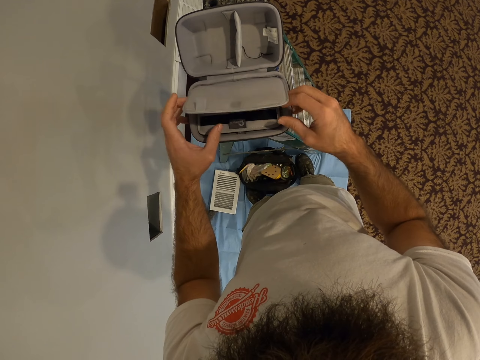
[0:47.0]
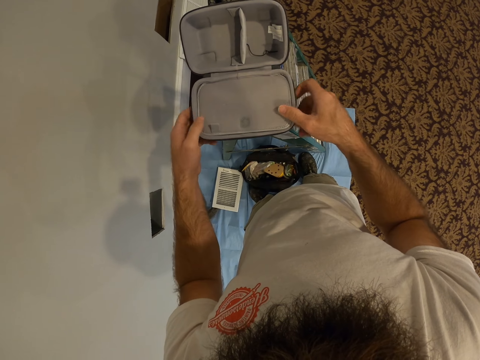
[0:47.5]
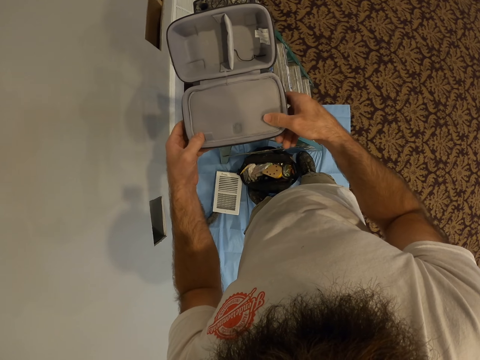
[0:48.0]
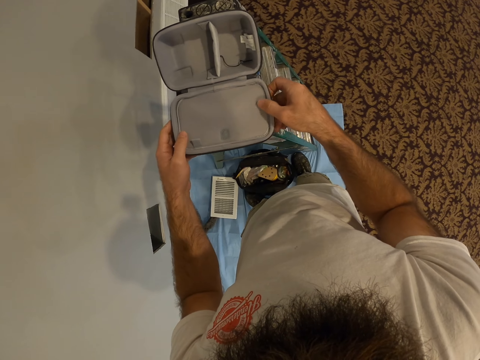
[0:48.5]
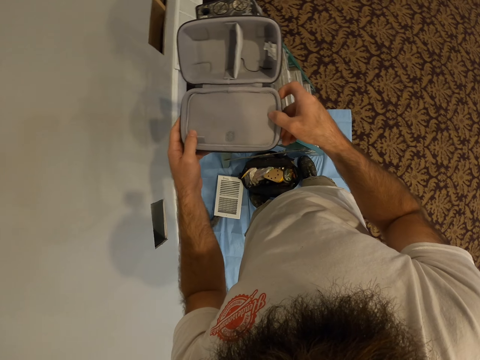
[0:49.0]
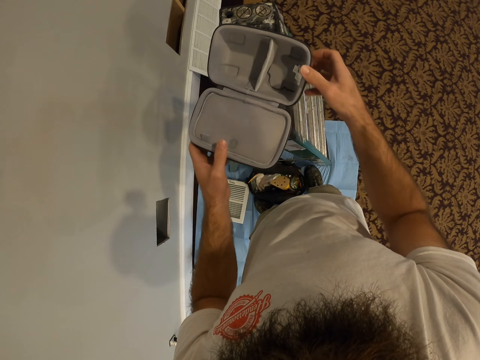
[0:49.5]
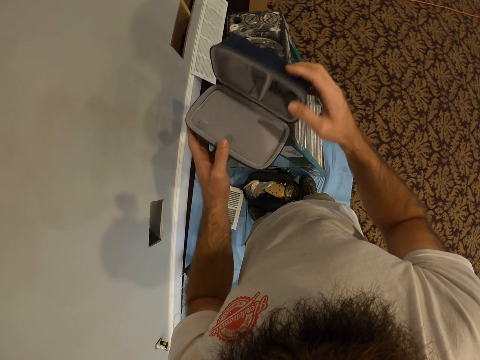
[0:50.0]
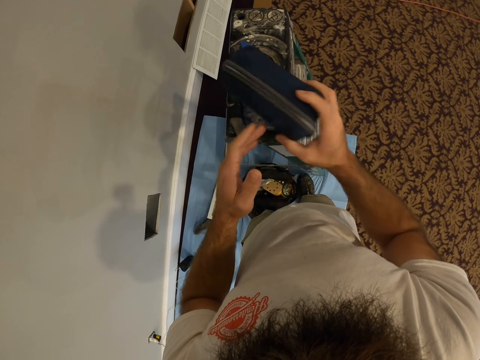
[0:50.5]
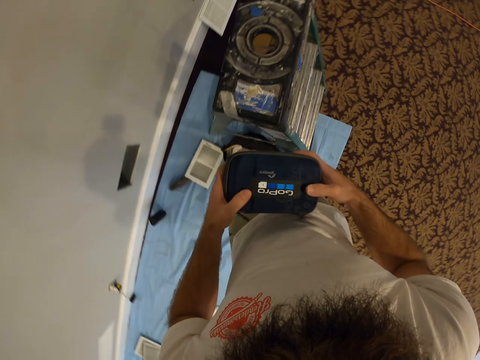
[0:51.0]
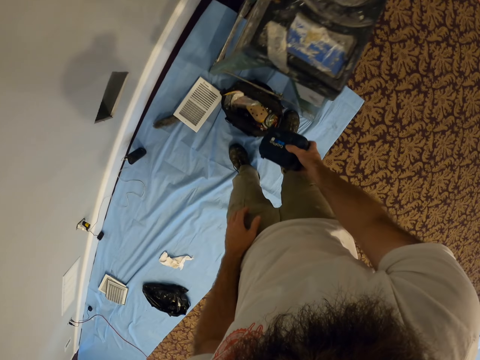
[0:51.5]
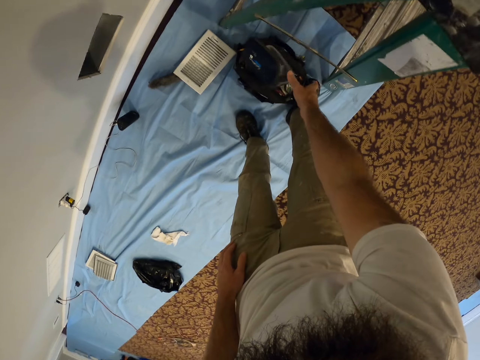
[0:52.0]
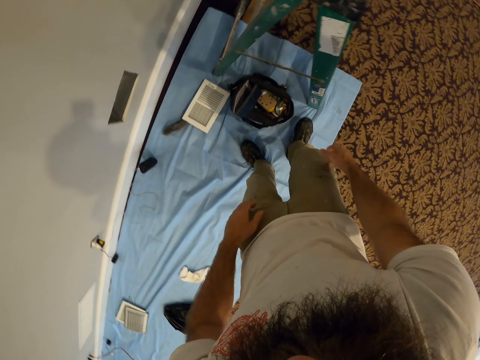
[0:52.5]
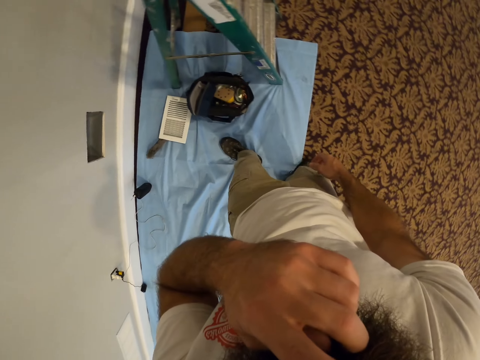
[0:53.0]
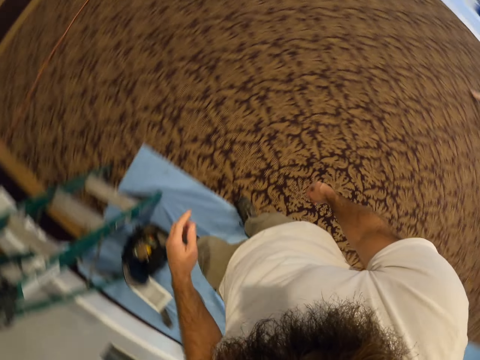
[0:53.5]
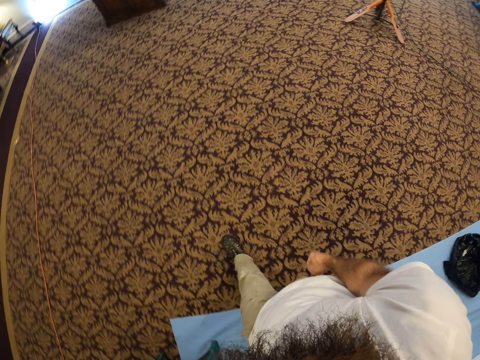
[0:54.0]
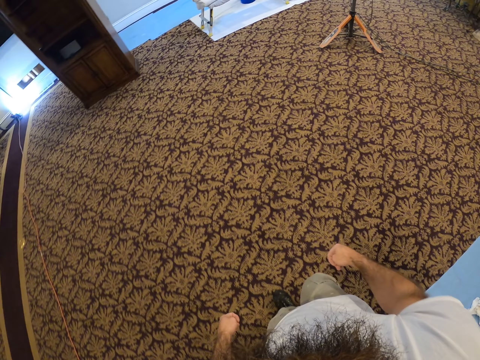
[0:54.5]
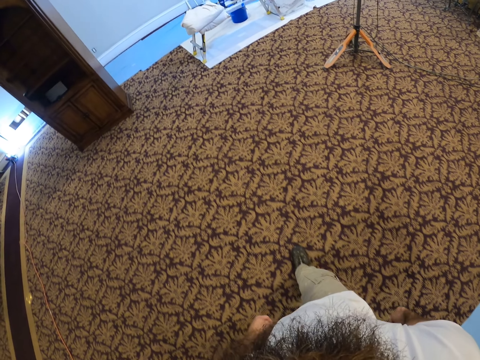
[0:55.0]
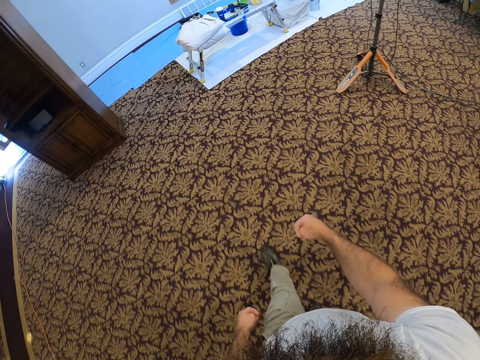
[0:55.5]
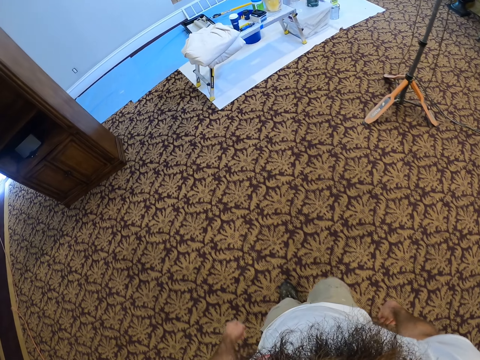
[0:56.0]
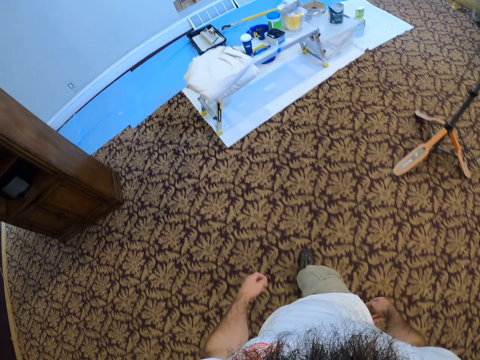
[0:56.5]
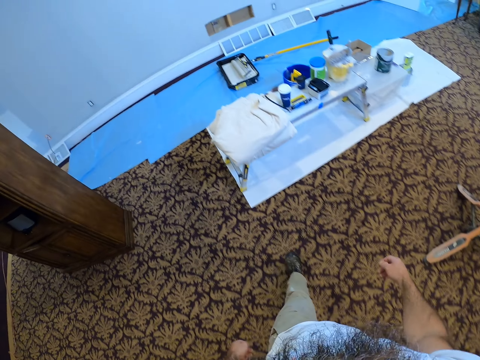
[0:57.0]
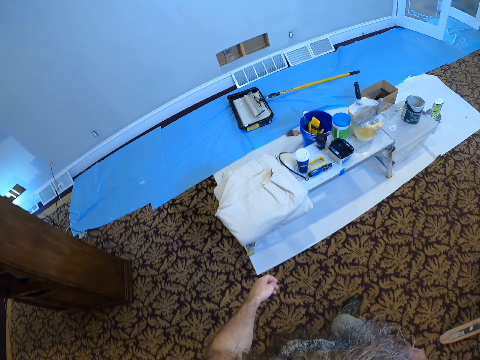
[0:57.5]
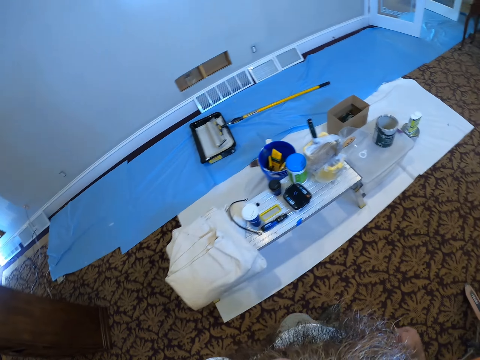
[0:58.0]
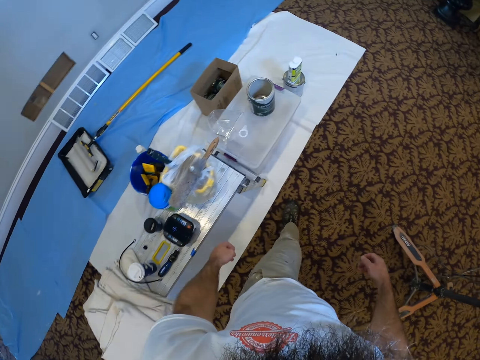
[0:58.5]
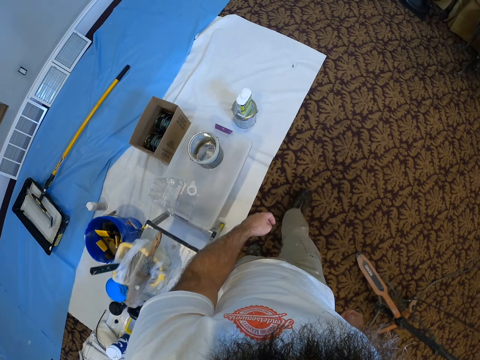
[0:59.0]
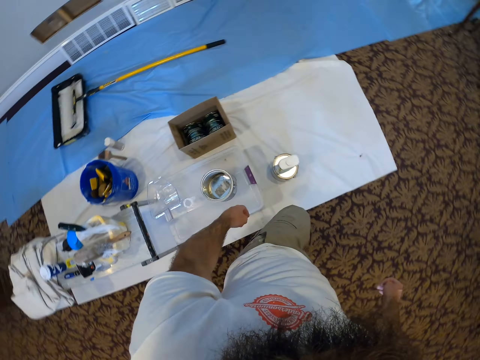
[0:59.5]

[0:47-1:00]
The camera wearer closes the camera box with both hands. He drops the camera box on a black bag with his right hand. He walks around.

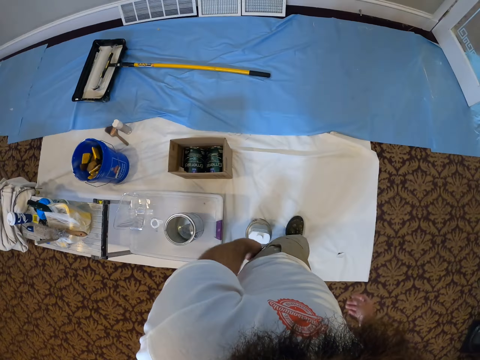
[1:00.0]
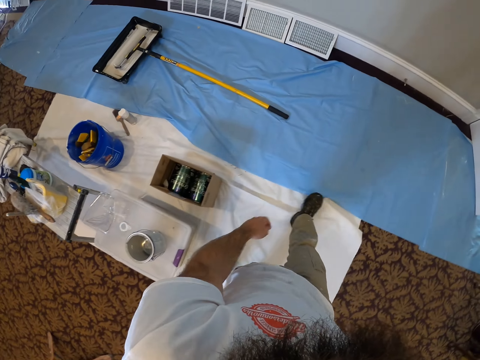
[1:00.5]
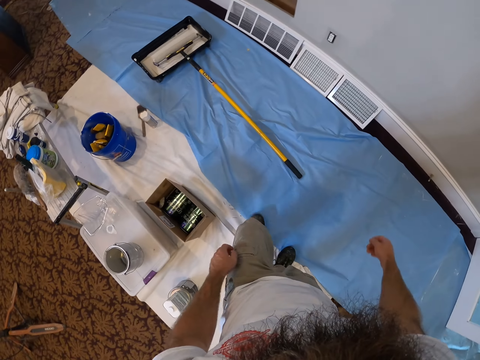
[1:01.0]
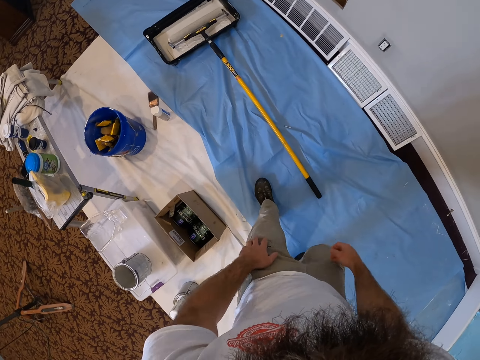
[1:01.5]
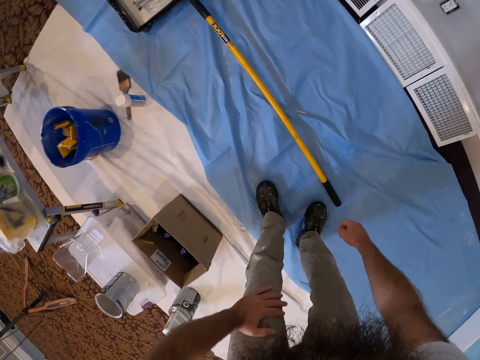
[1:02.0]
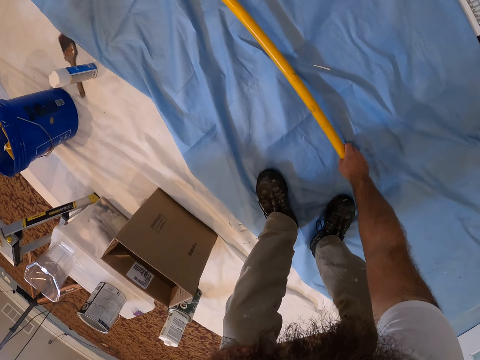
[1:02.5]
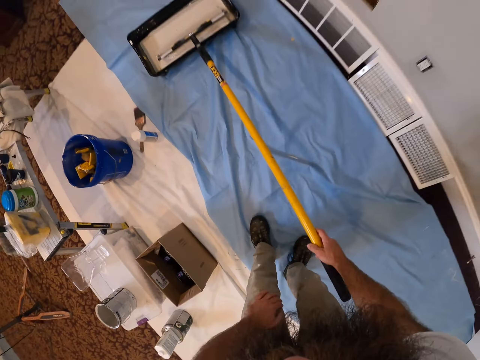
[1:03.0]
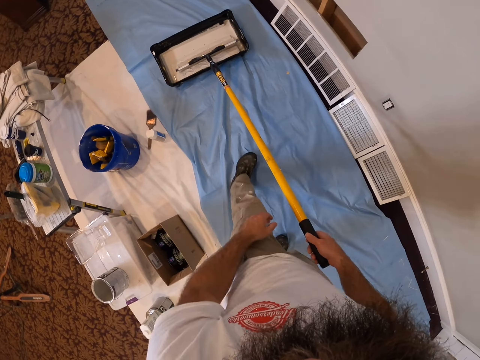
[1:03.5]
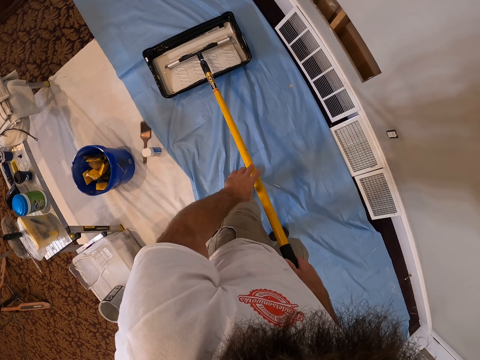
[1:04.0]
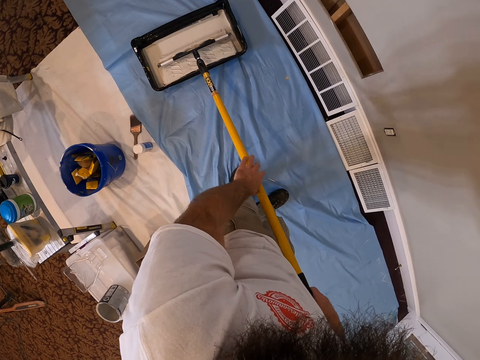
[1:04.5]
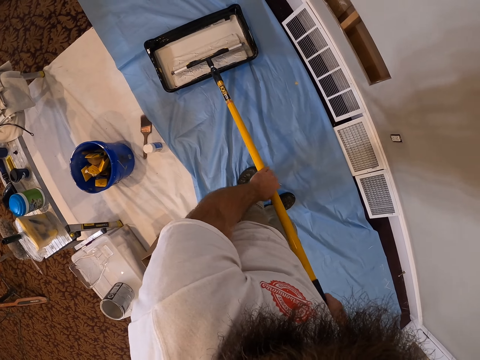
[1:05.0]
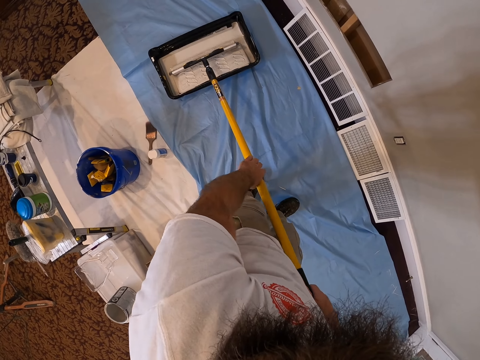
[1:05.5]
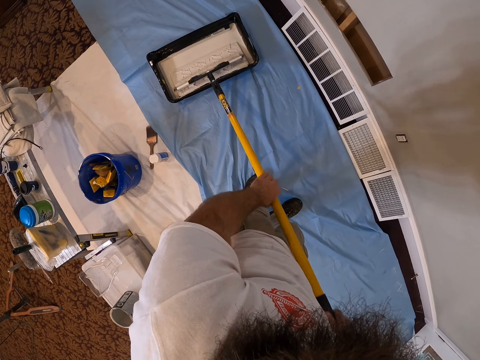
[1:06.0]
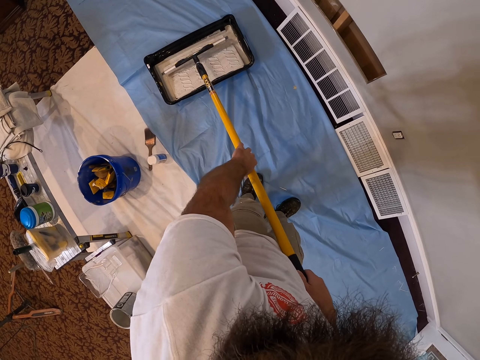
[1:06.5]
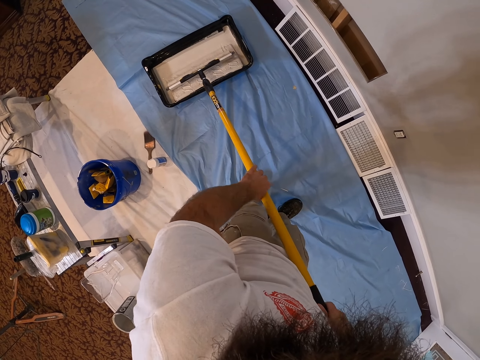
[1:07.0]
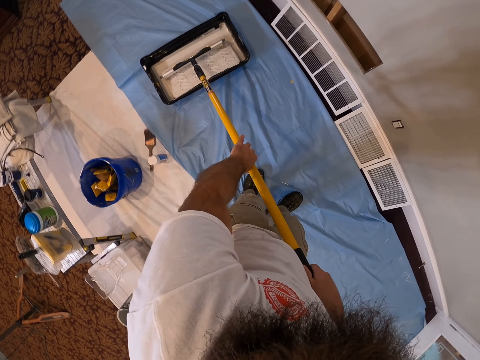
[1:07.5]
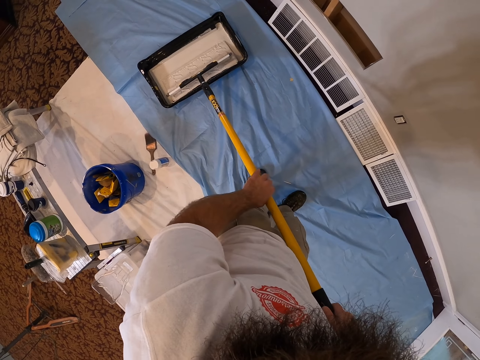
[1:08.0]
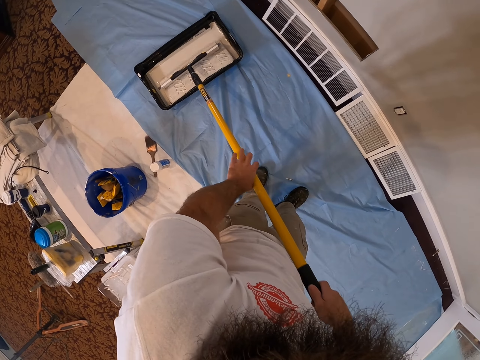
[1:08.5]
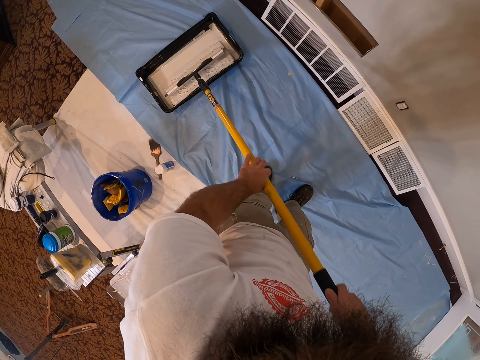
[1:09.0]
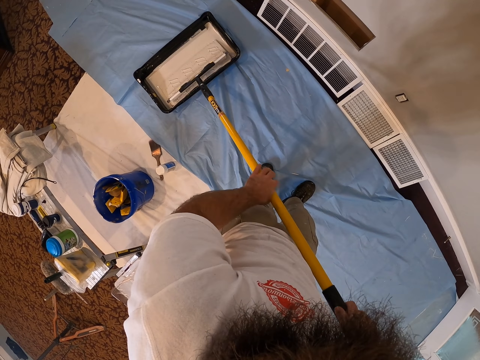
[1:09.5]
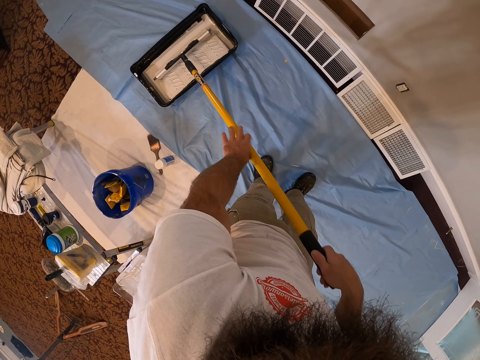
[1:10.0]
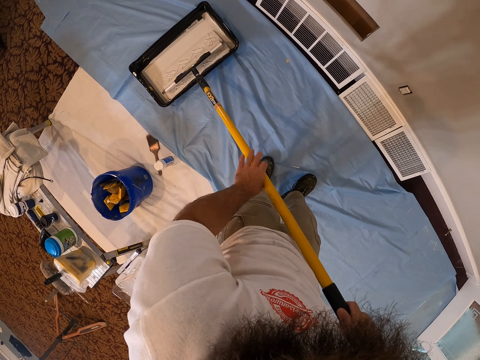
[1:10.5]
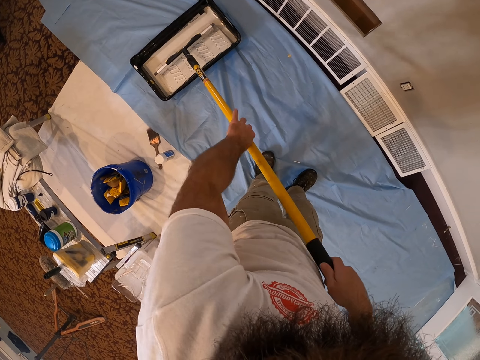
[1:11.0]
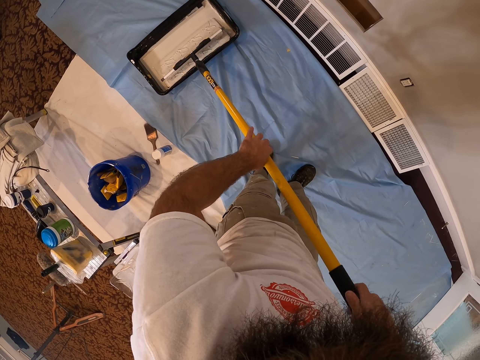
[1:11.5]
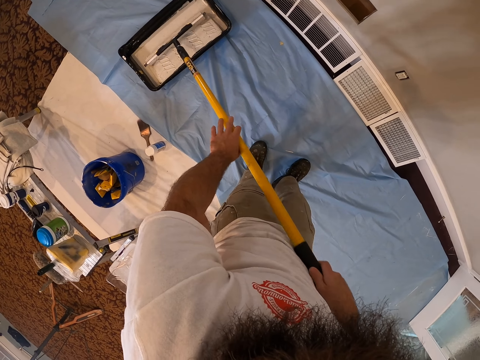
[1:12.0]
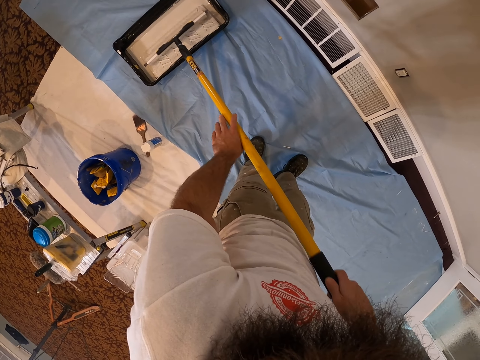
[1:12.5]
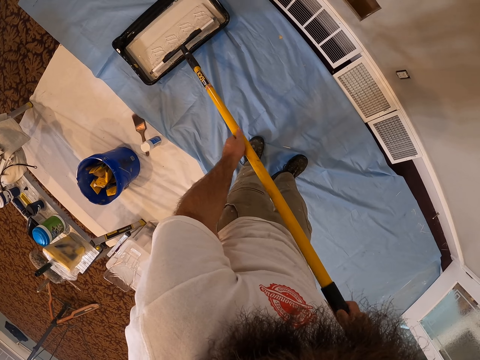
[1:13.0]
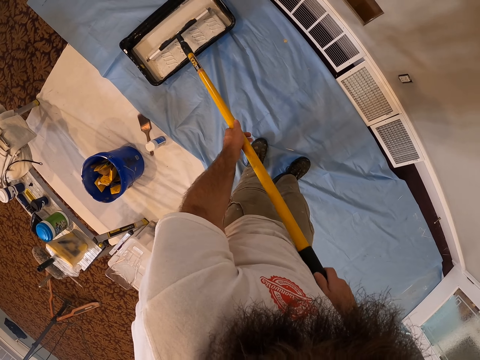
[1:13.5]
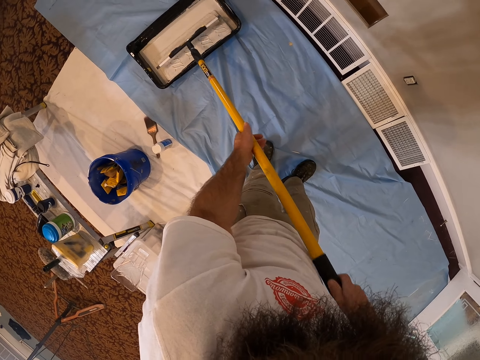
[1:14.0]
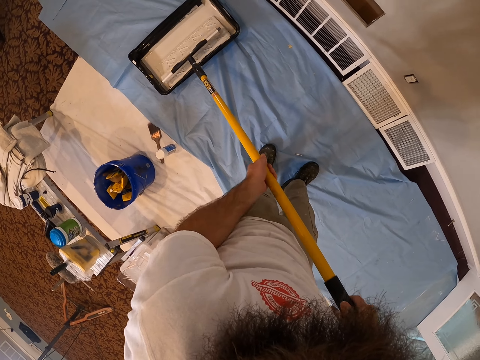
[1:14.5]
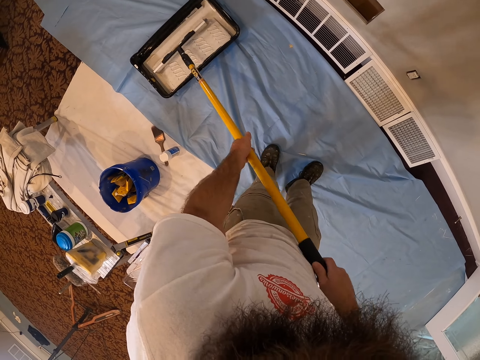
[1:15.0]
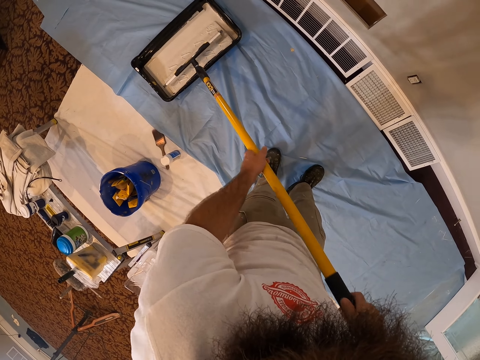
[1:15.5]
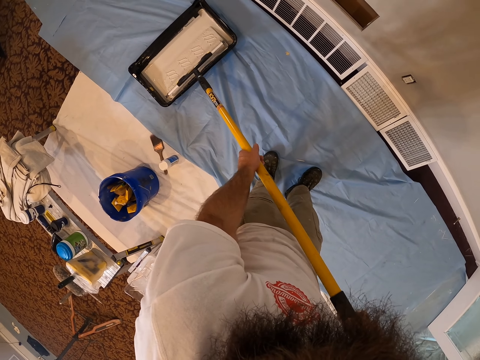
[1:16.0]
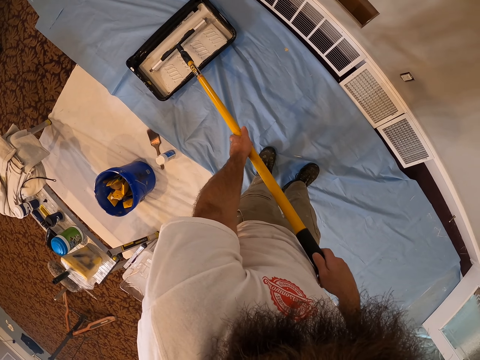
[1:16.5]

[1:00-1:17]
The camera wearer picks up a paint roller from the floor with his right hand. He holds the paint roller with both hands. He rolls the paint roller in a paint tray with both hands.
